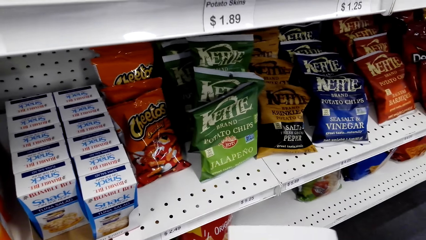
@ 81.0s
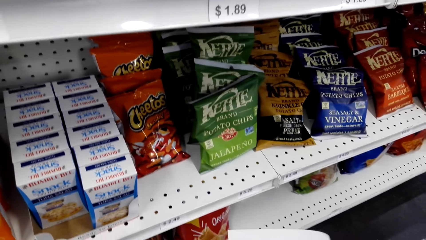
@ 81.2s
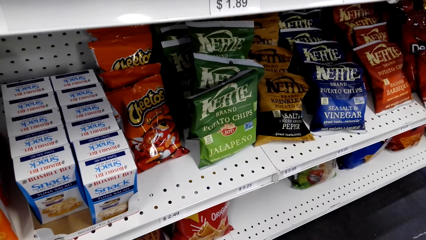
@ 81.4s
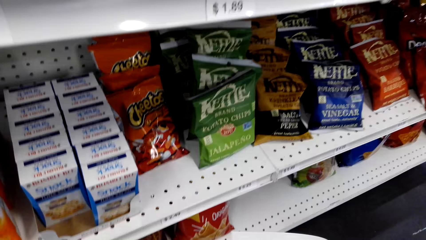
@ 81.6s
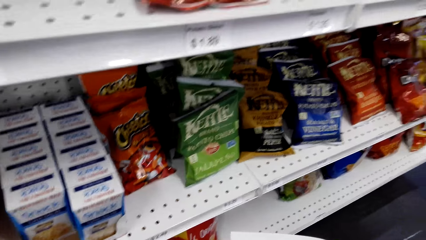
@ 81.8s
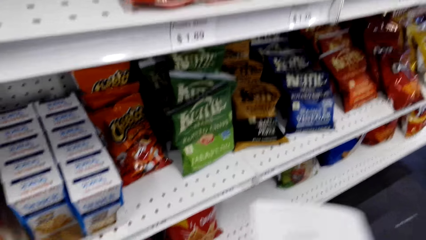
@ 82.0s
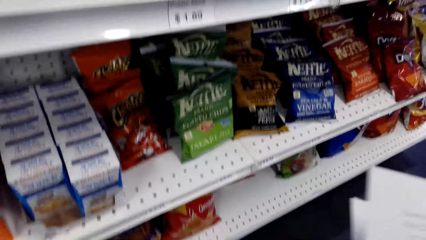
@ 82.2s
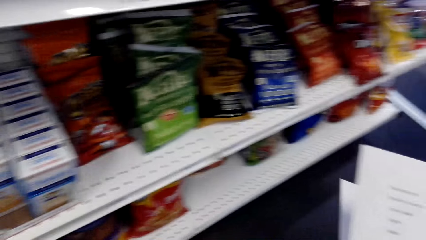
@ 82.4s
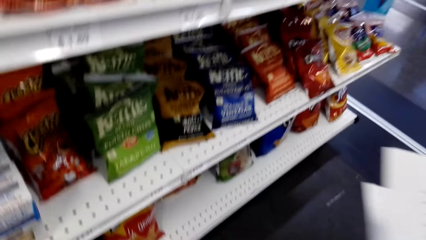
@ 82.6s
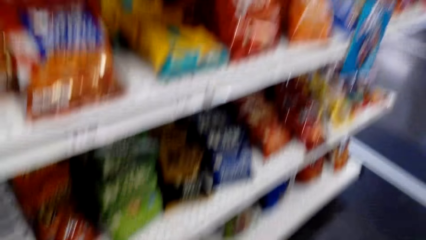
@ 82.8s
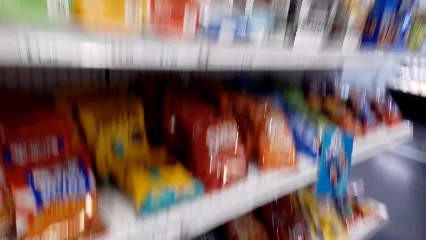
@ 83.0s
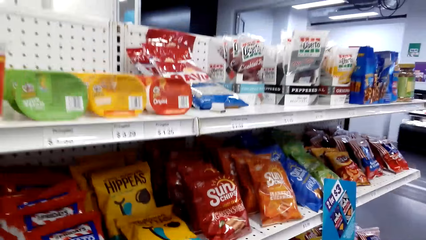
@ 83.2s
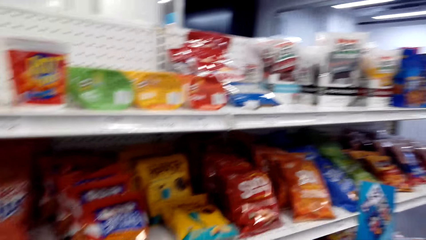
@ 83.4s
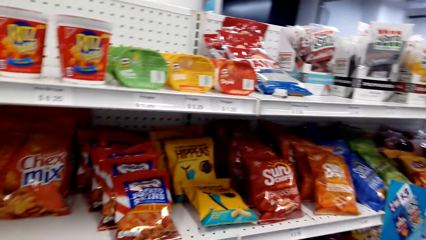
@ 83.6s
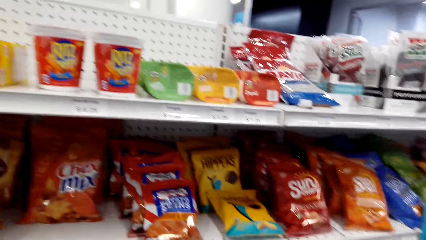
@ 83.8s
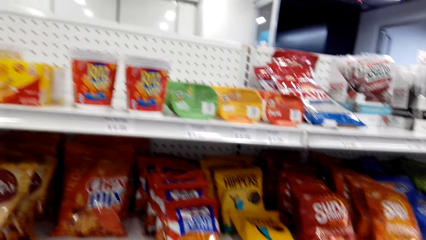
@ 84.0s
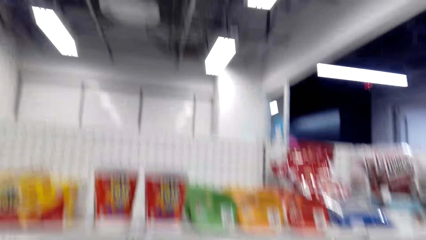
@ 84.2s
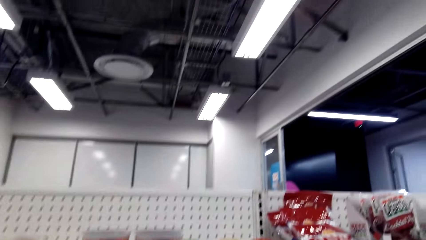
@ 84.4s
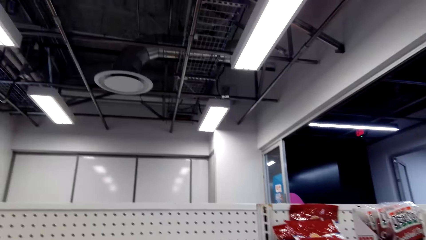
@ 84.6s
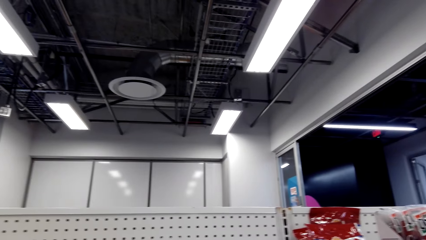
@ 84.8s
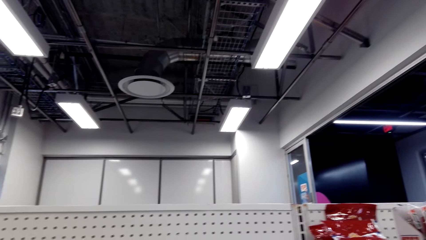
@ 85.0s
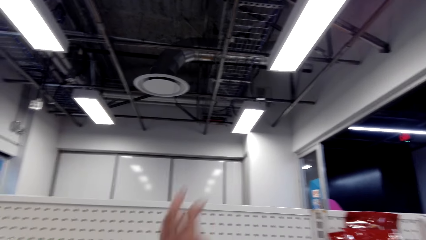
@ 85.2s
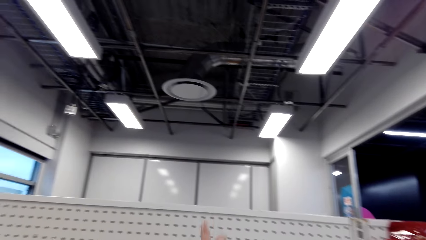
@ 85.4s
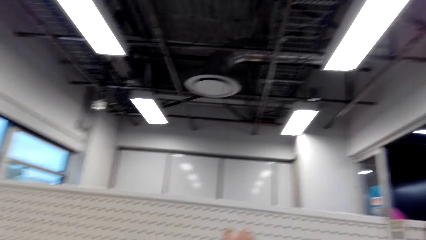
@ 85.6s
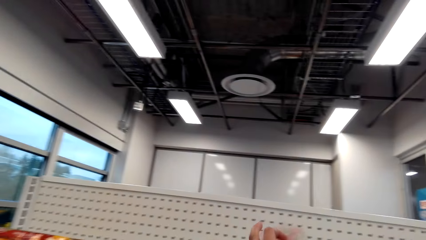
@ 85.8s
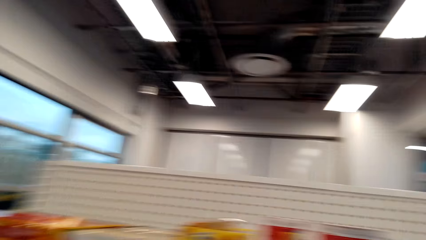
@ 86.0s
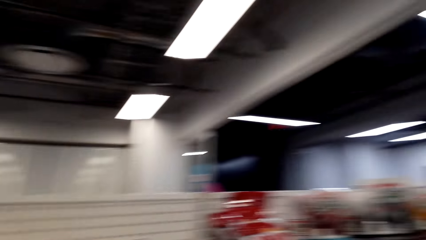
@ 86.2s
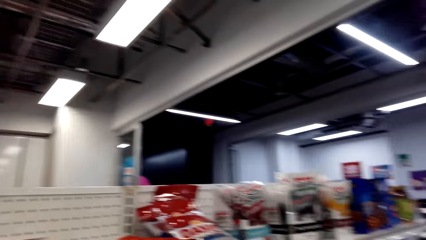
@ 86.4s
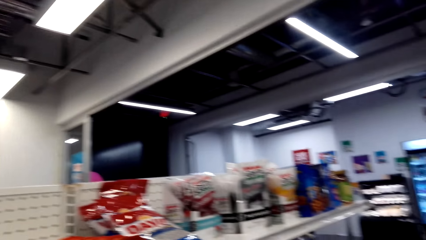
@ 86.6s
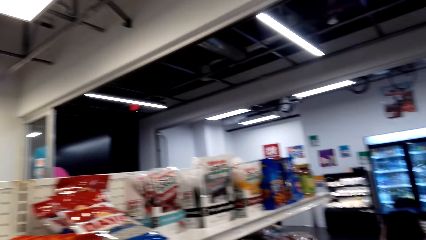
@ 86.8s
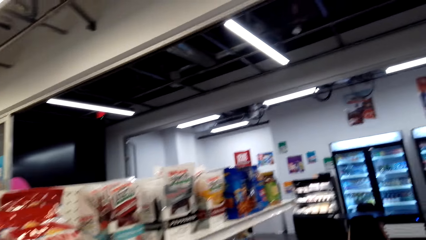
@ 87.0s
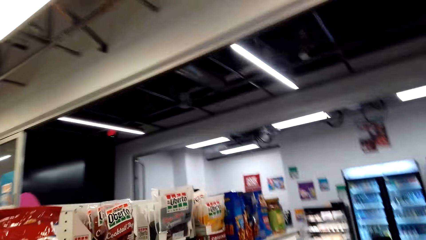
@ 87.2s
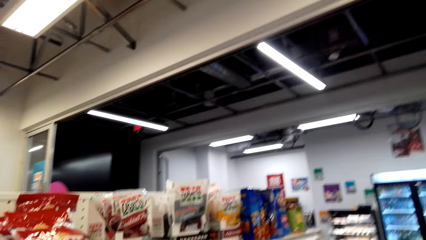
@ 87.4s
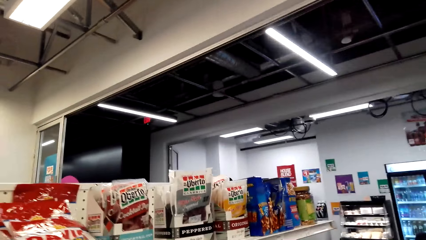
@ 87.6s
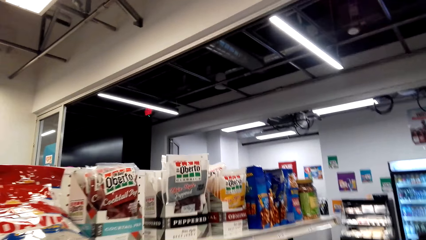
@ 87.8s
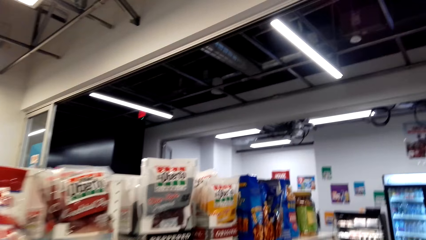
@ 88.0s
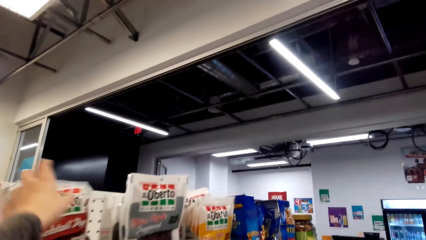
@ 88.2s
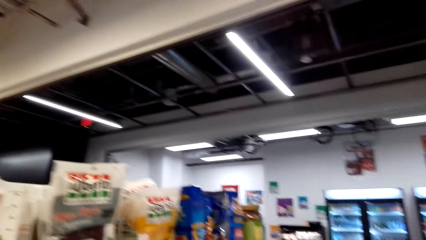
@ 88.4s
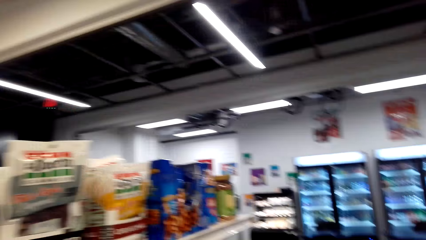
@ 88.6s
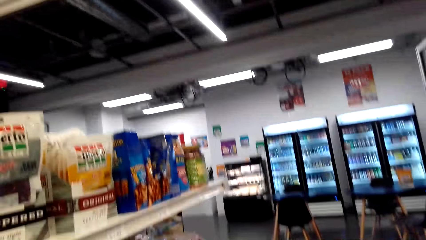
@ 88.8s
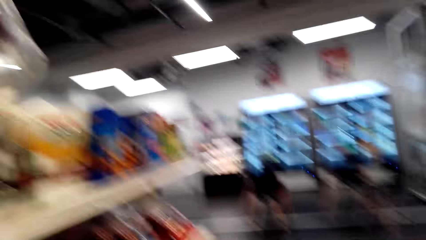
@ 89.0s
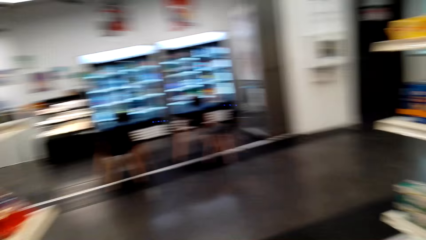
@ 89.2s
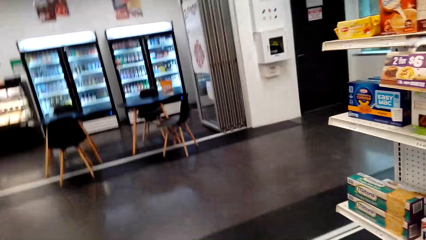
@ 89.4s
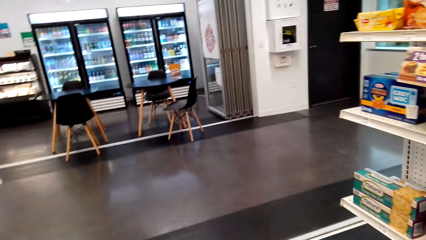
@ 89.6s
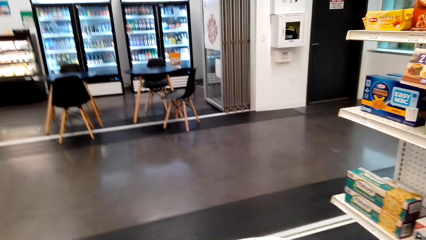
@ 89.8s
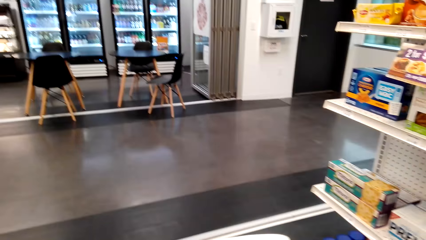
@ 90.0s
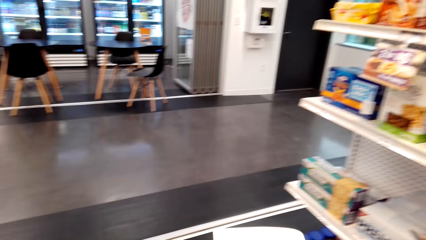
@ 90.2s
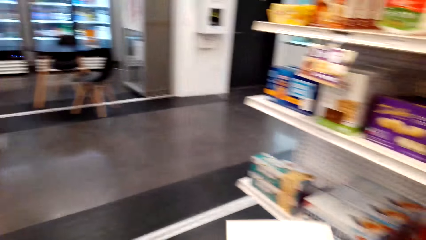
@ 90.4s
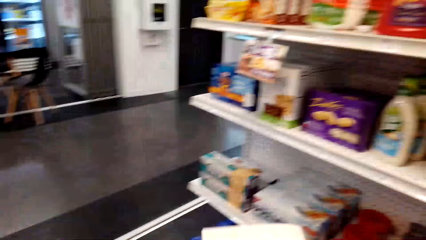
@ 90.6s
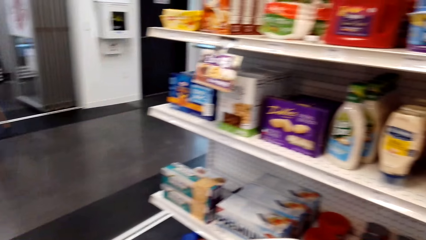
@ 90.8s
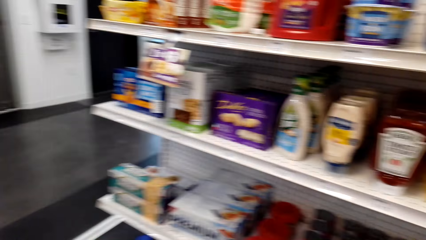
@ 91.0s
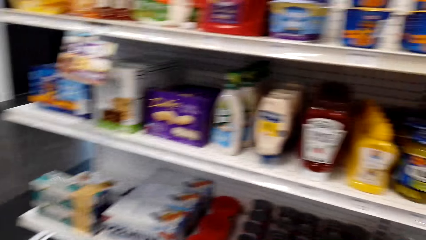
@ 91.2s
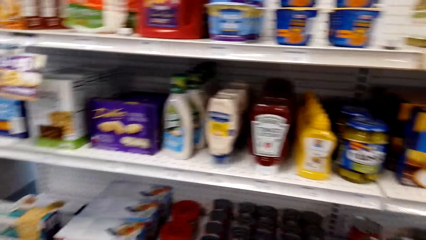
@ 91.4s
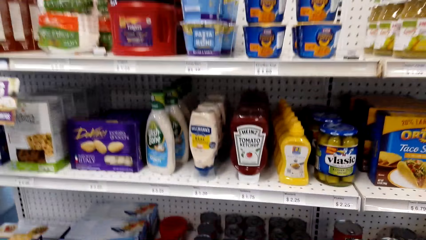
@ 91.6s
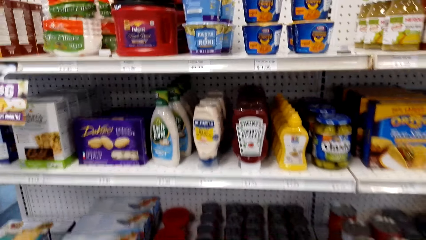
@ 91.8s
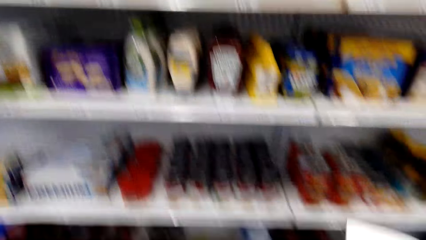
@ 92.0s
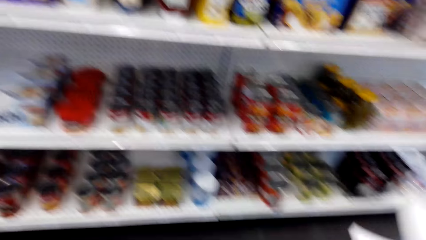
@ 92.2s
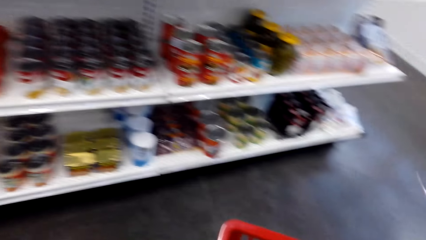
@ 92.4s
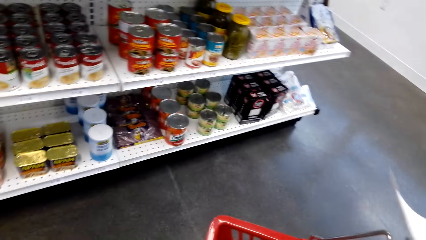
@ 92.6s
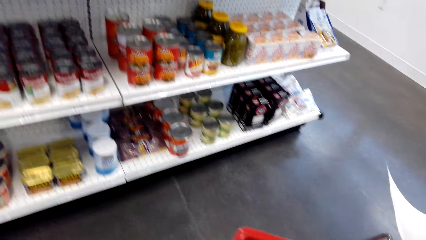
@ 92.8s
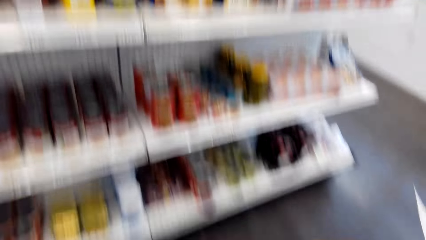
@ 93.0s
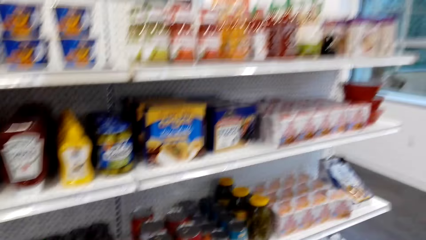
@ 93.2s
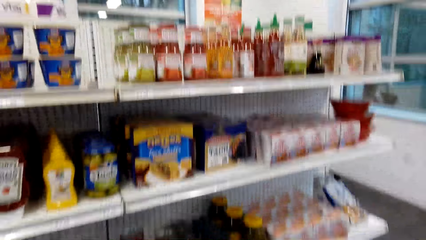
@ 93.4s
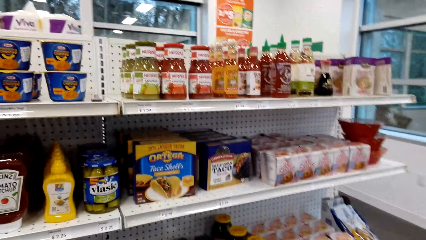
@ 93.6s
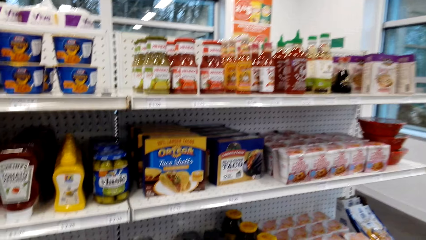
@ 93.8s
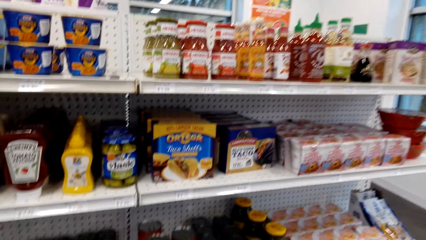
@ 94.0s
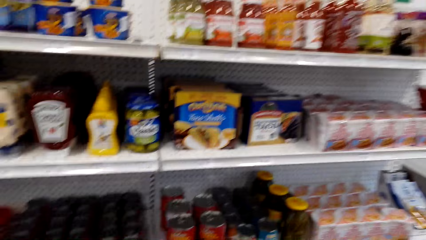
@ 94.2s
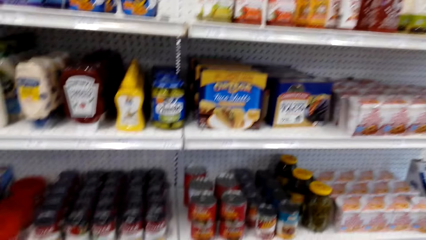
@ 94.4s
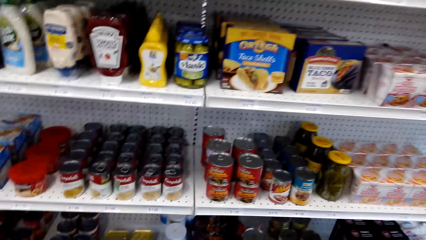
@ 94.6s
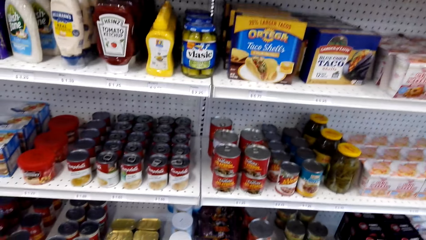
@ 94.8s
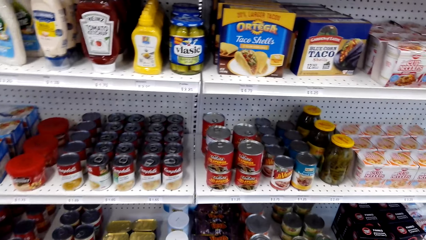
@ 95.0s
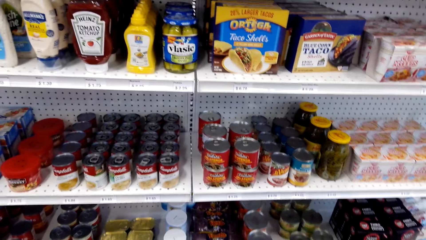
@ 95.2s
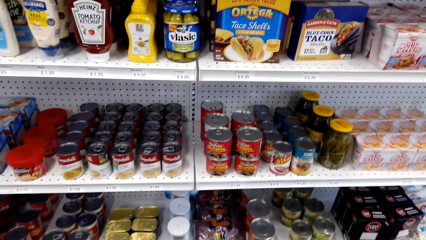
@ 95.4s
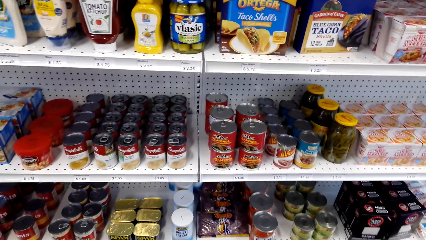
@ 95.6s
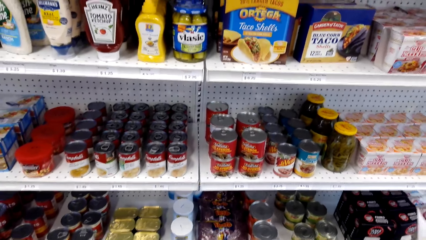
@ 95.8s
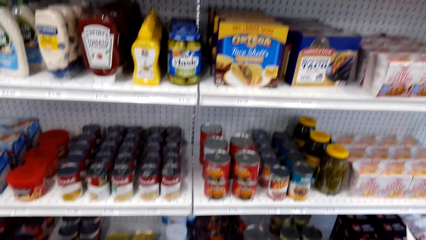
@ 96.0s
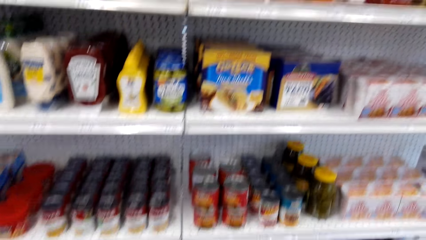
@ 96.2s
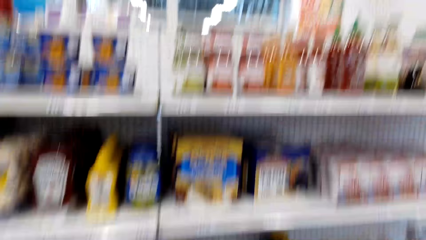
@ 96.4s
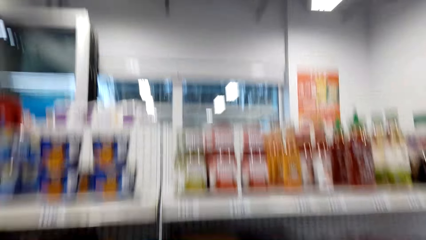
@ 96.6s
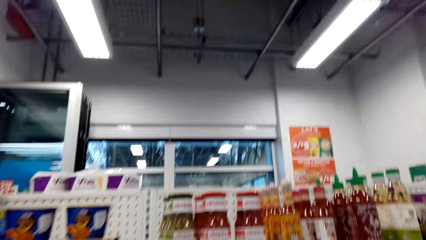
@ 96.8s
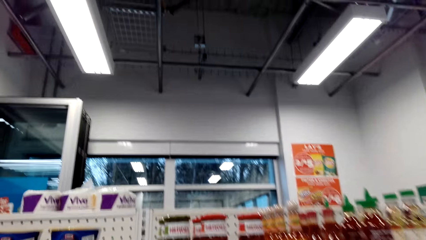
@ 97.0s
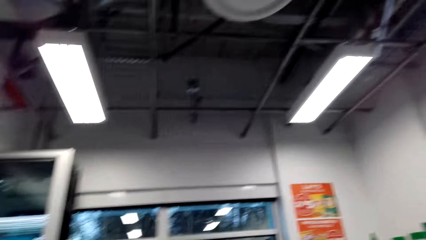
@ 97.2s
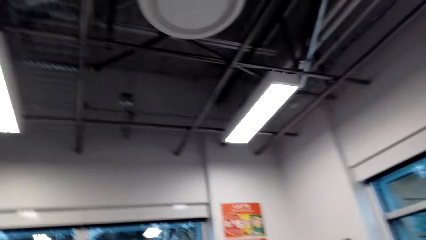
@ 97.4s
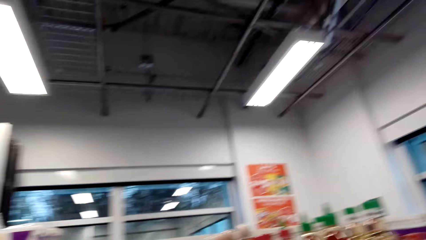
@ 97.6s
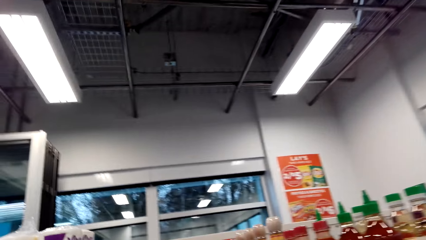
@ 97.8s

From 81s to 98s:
The camera wearer puts the box of tuna in the shopping basket. They stare at the items on the shelves. They walk. They pick up Ritz. They put the Ritz in the shopping basket. They pick up Oberto from the shelf. They put the Oberto in the shopping basket. They turn around. They stare at the items on the shelves. They walk.
